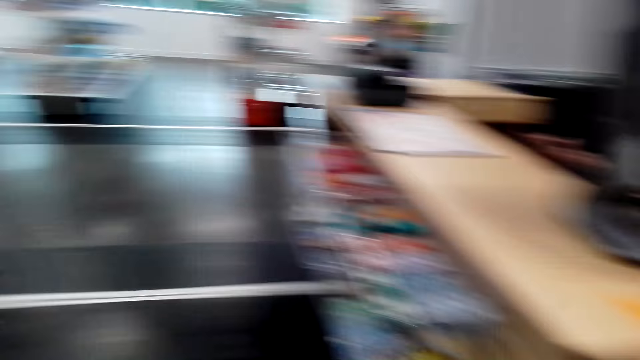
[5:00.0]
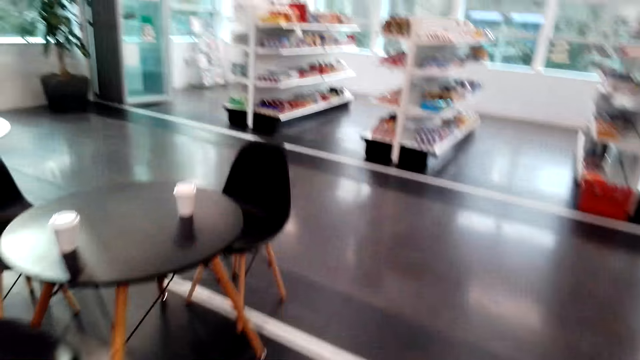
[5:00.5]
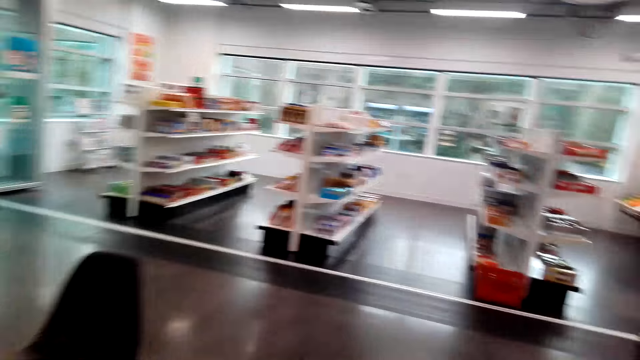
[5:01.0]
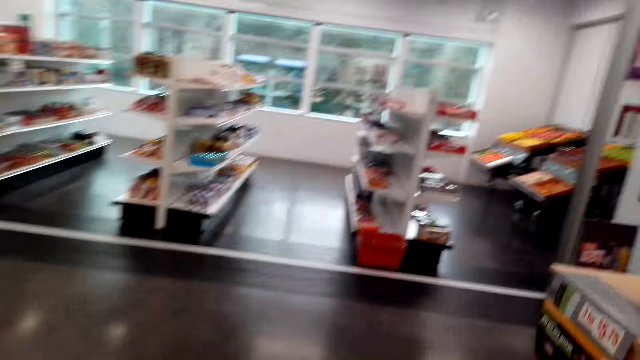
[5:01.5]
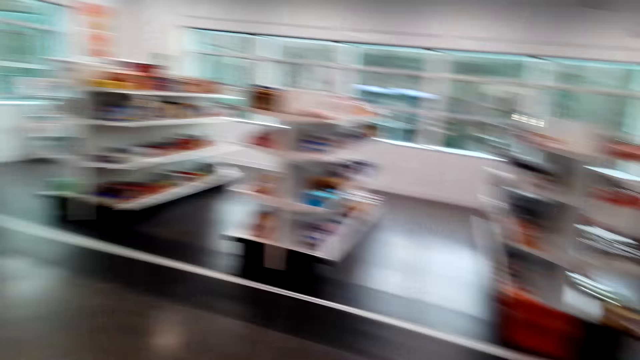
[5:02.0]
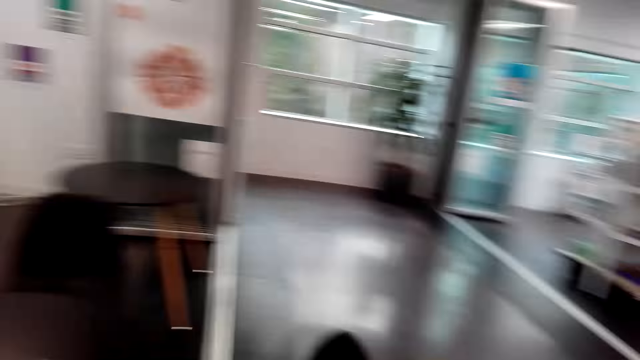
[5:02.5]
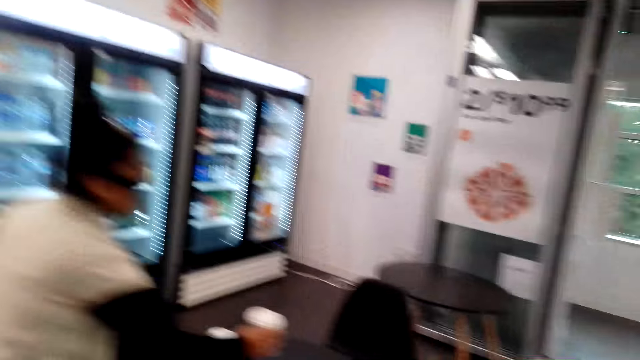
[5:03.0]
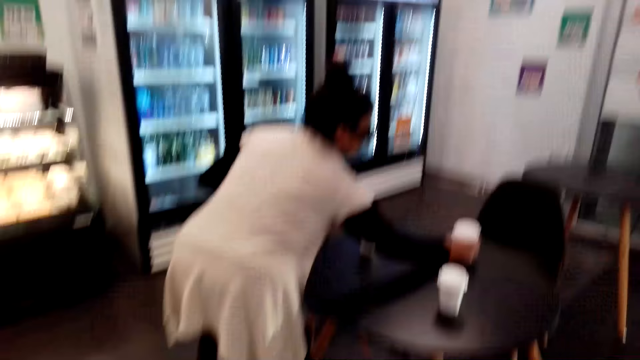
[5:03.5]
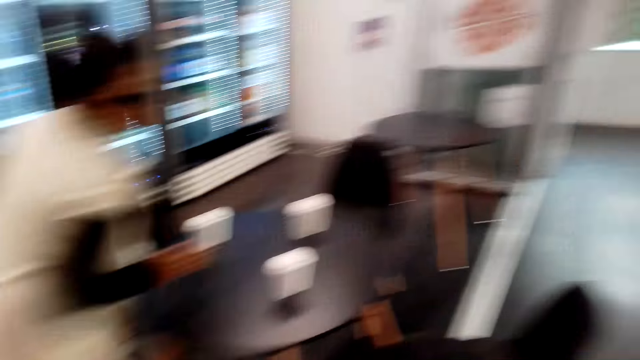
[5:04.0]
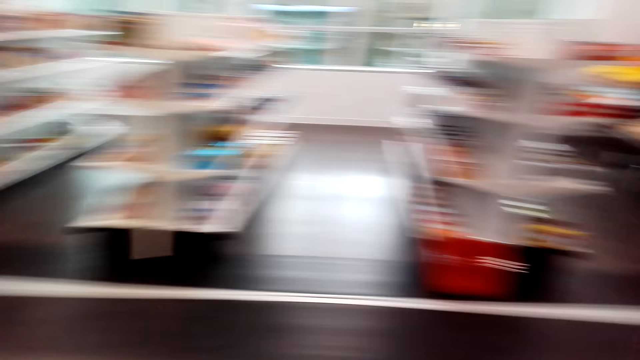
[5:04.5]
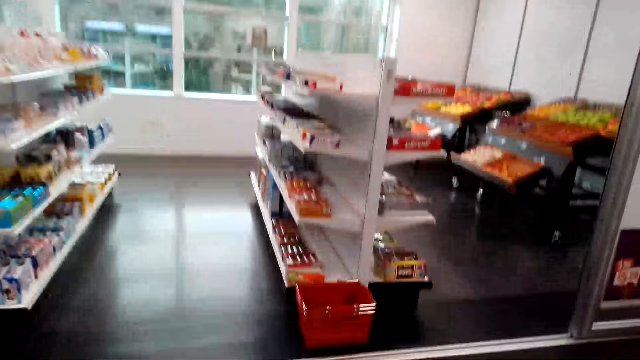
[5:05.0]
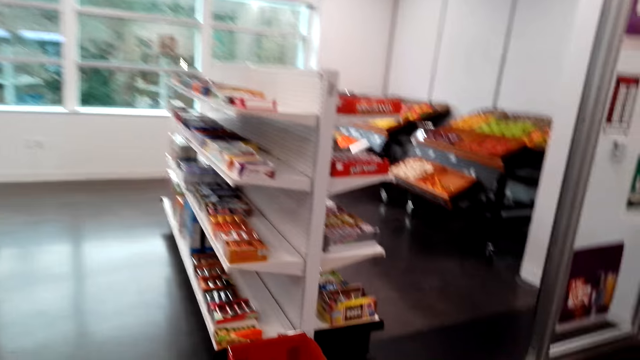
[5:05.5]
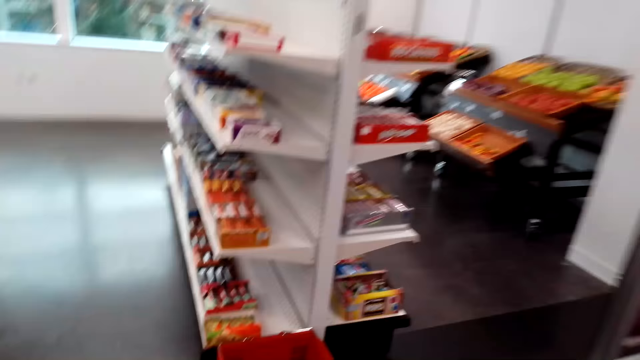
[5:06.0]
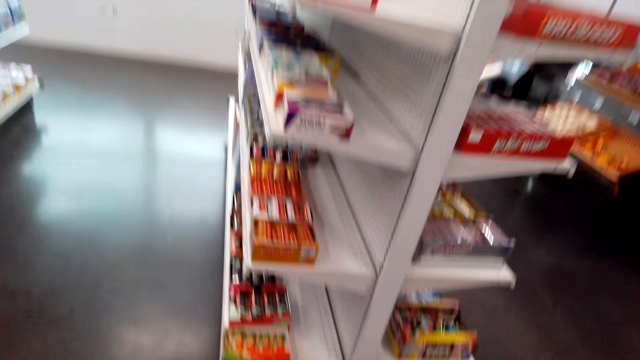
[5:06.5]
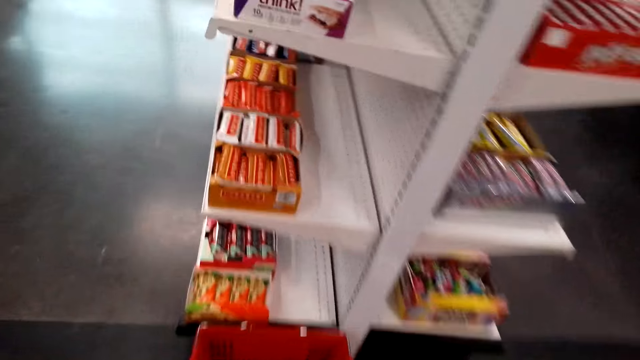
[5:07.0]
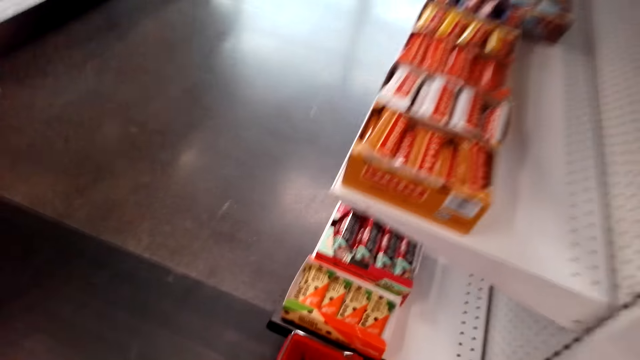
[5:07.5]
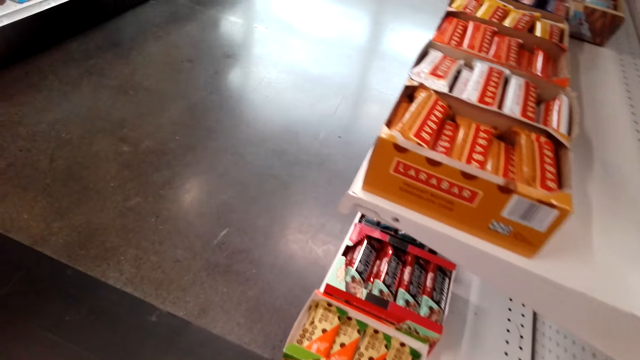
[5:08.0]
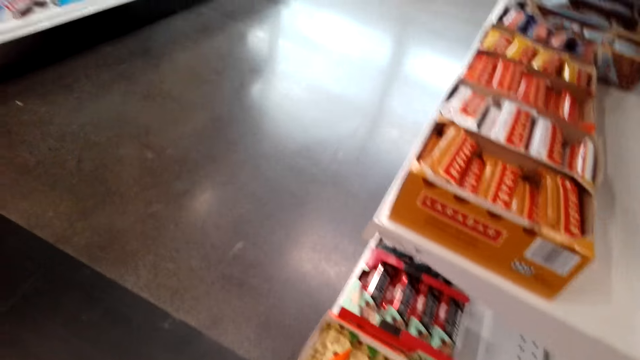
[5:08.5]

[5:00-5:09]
The camera wearer carries a cup from the counter. They walk around the store or restaurant. They talk to a lady. The lady places the cup on the table. The camera wearer walks around the grocery store and walks to the shelf.

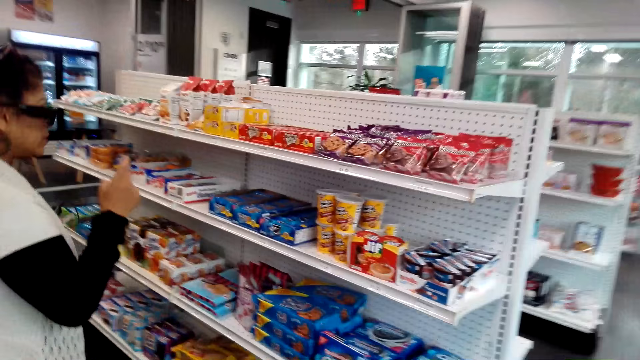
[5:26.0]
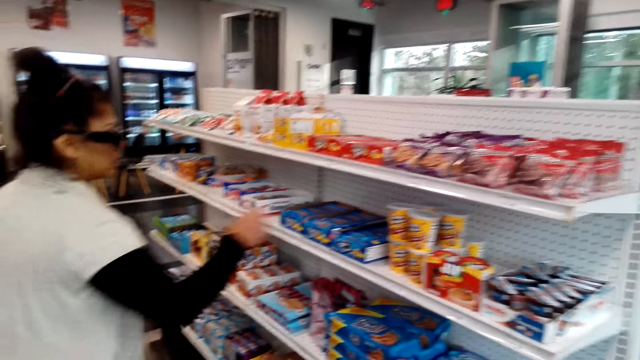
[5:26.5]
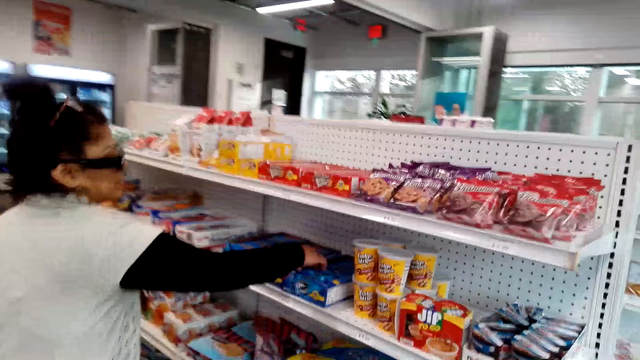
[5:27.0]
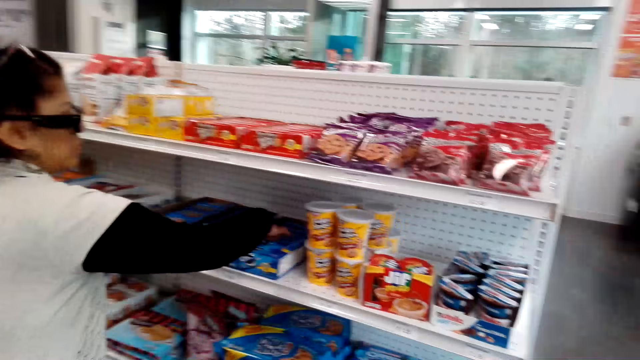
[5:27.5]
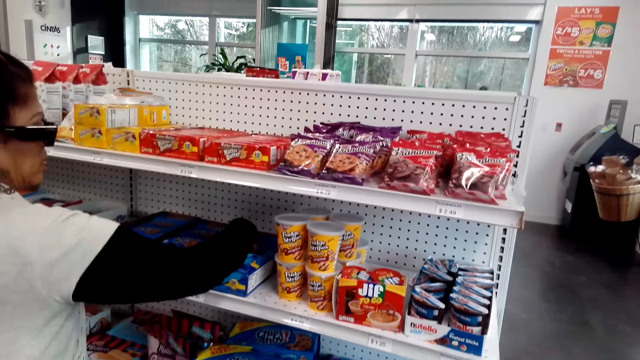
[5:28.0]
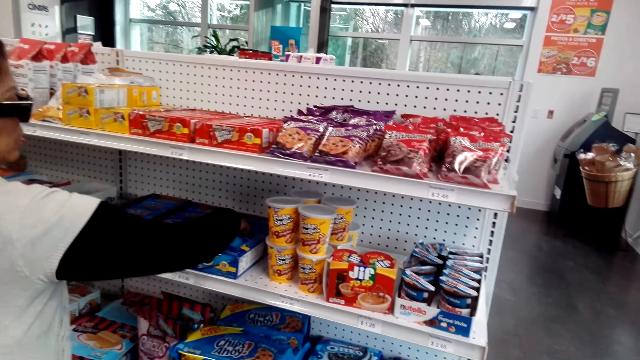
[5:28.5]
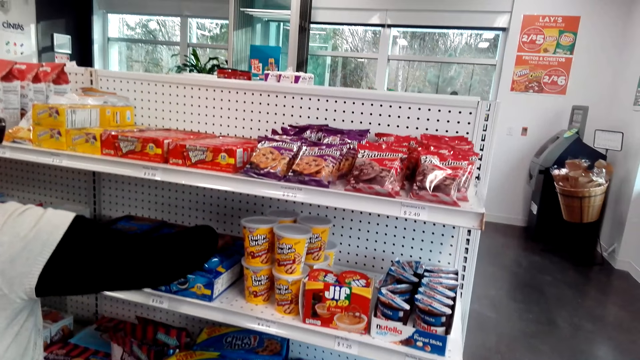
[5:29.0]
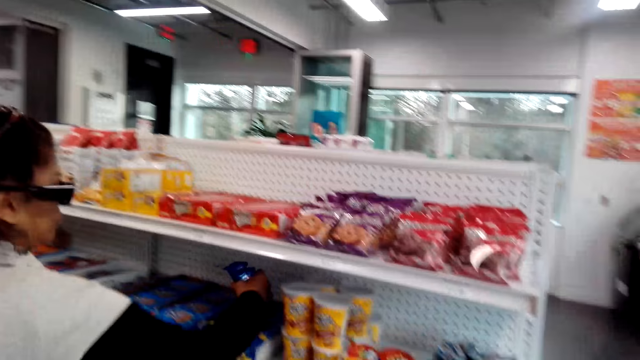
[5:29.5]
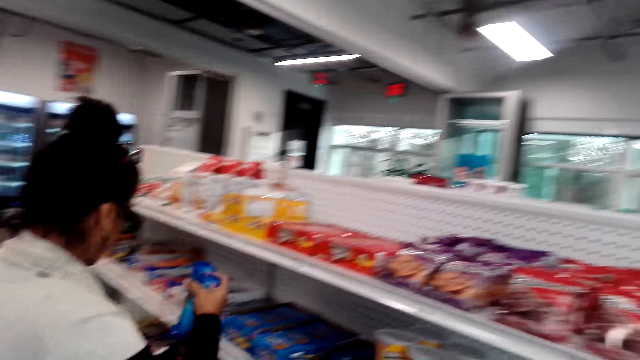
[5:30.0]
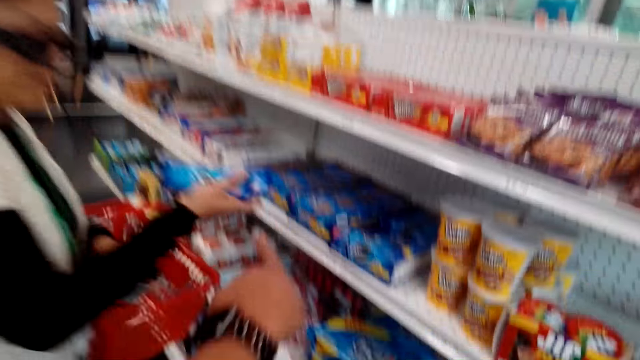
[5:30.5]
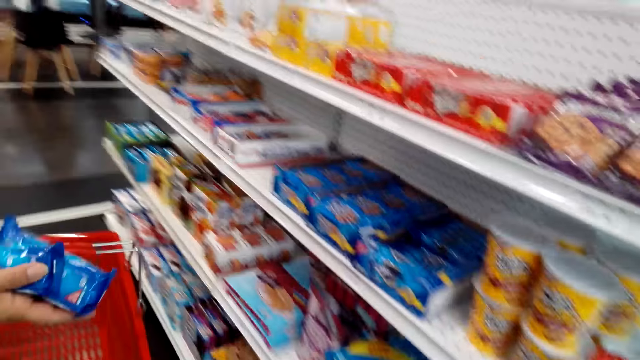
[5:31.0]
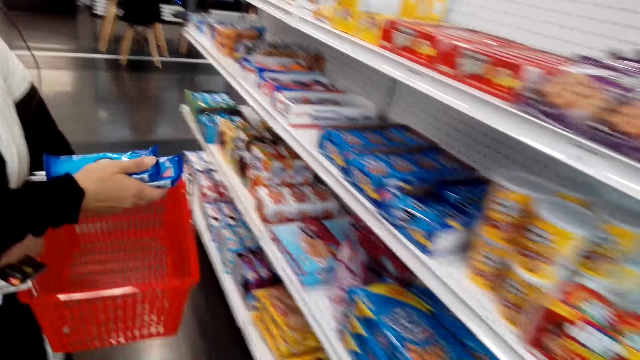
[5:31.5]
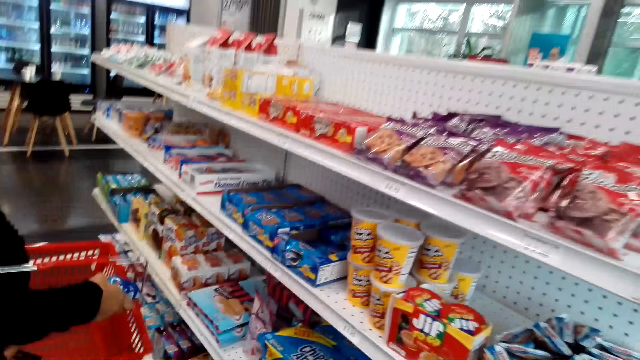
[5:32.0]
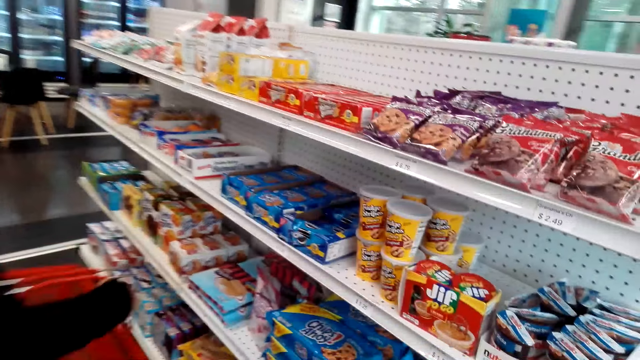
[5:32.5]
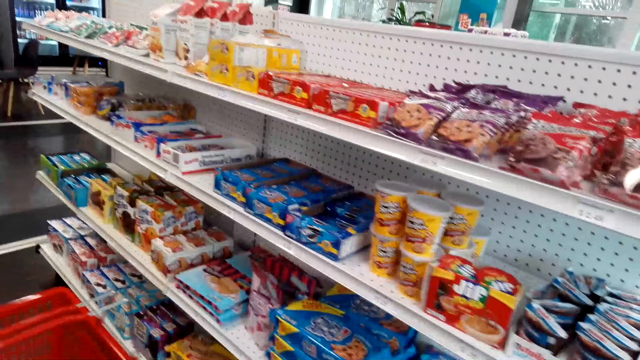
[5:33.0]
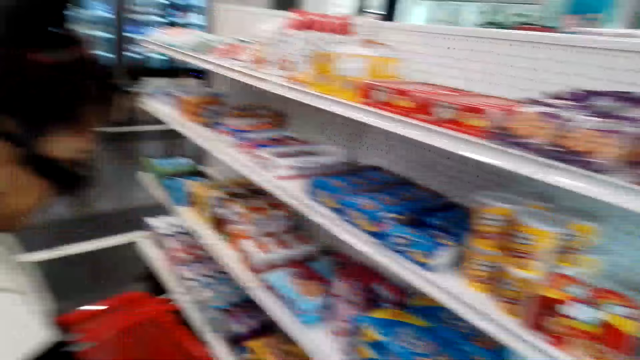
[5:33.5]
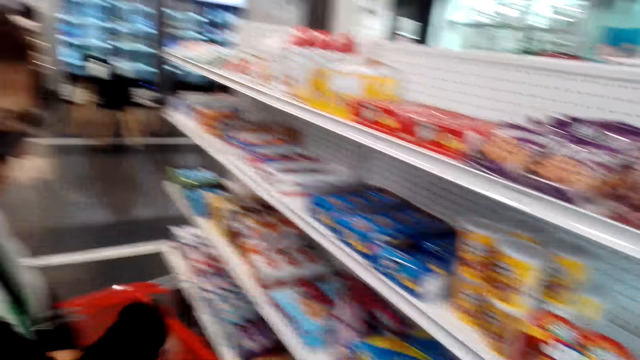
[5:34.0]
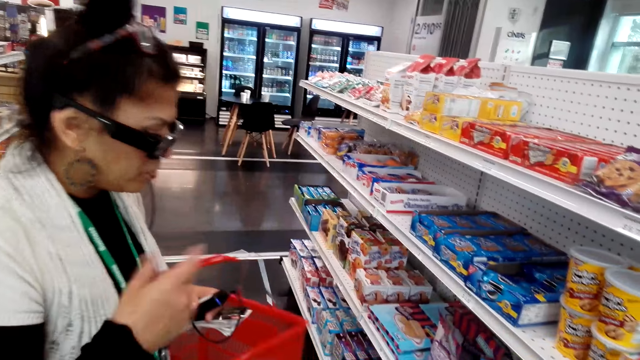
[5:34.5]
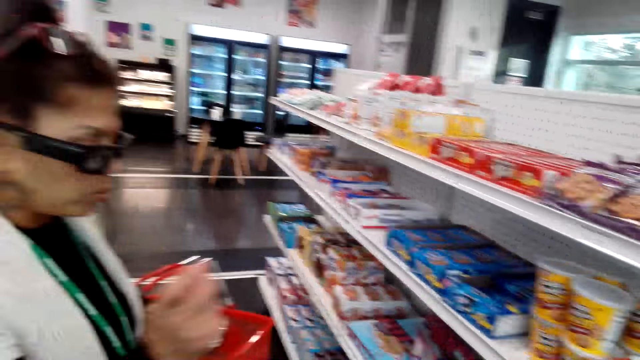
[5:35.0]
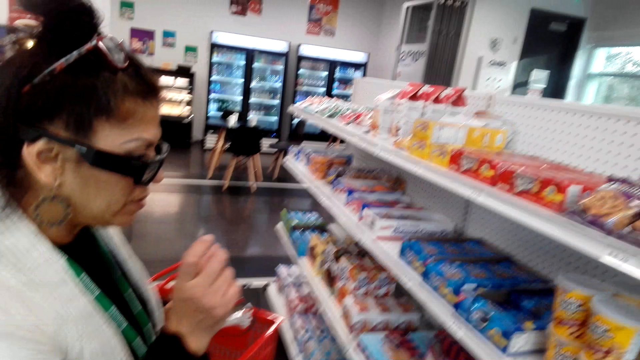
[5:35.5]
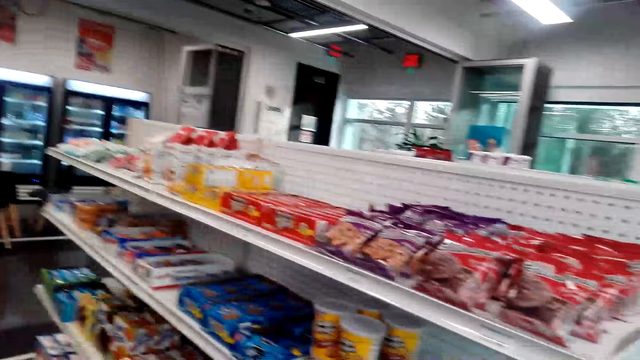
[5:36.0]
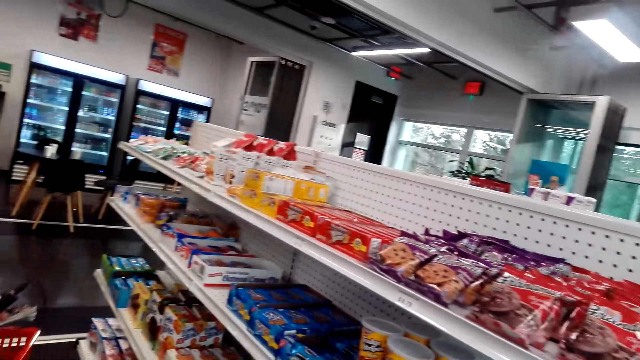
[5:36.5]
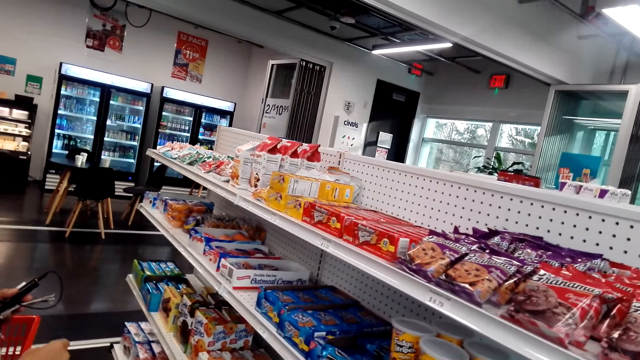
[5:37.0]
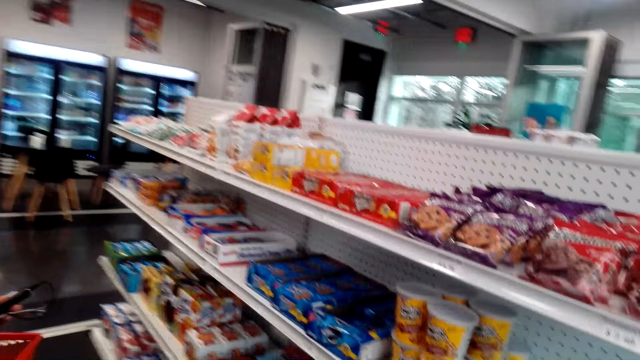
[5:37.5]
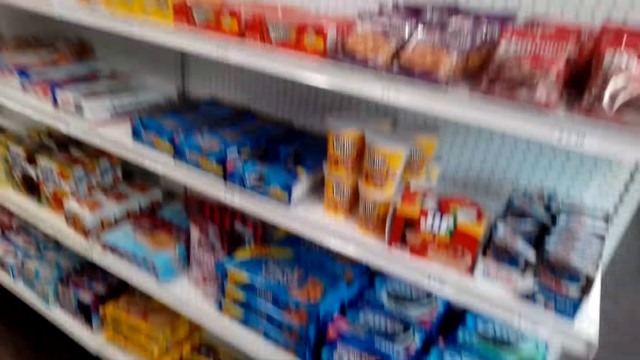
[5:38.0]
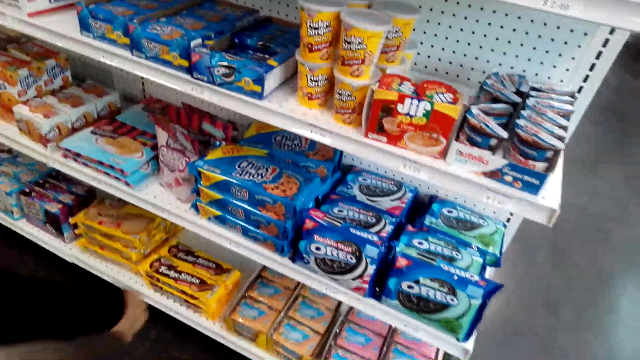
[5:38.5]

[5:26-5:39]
A lady picks an oreo from the shelf. The camera wearer looks at snacks on the shelf. They talk to the lady. The lady places the oreo on the shopping basket. The lady talks to the camera wearer. The camera wearer talks to the lady.
